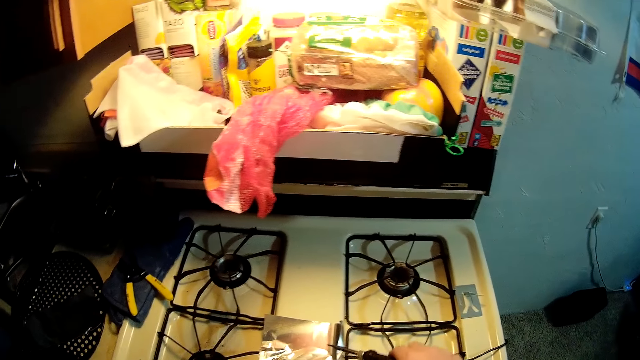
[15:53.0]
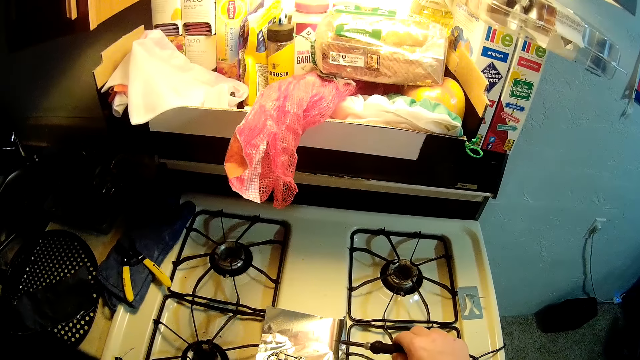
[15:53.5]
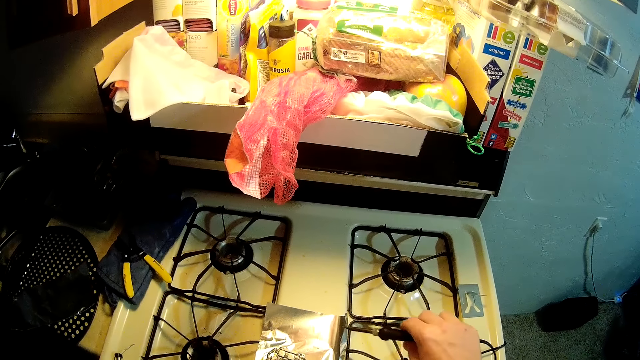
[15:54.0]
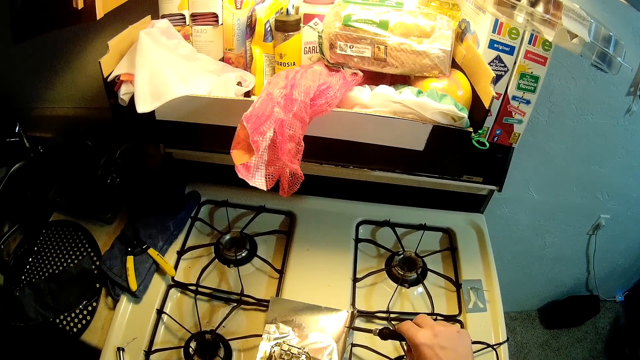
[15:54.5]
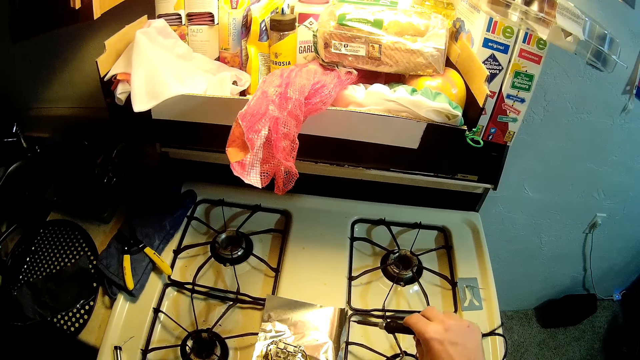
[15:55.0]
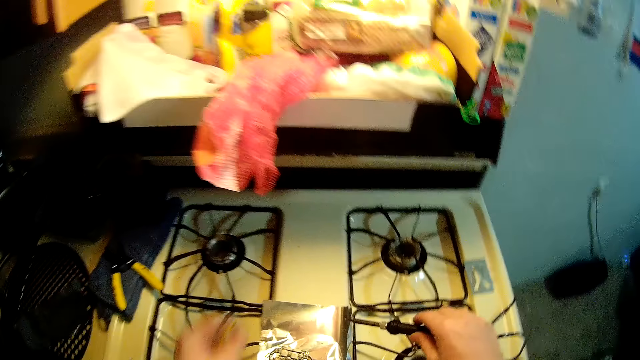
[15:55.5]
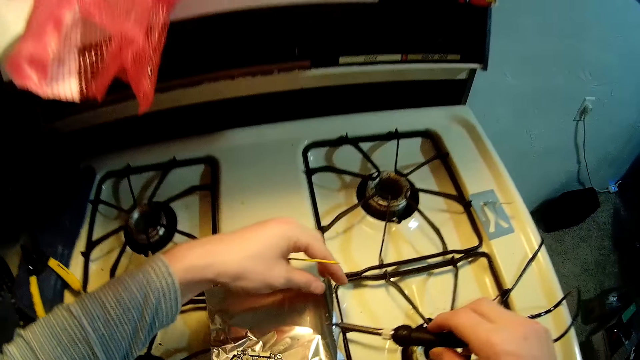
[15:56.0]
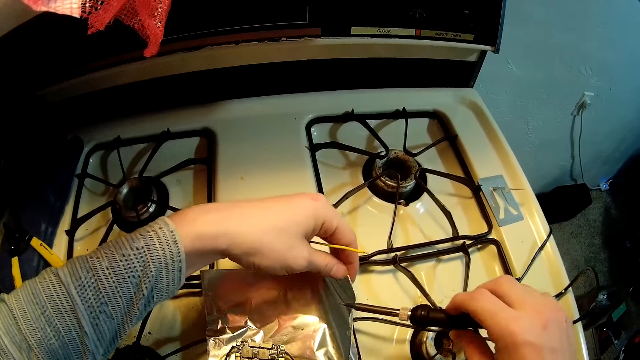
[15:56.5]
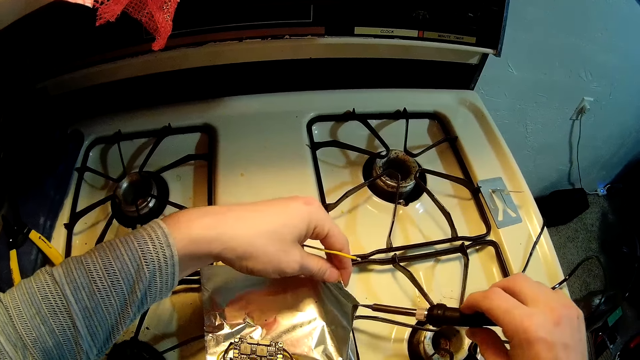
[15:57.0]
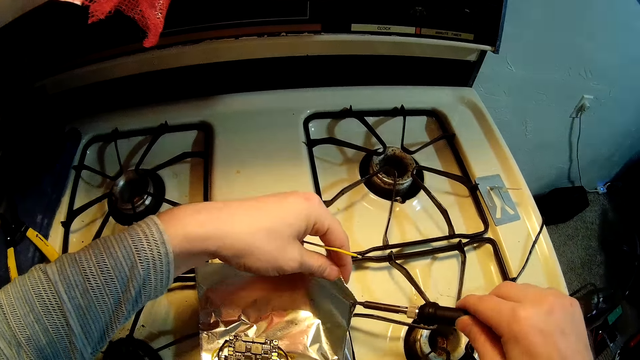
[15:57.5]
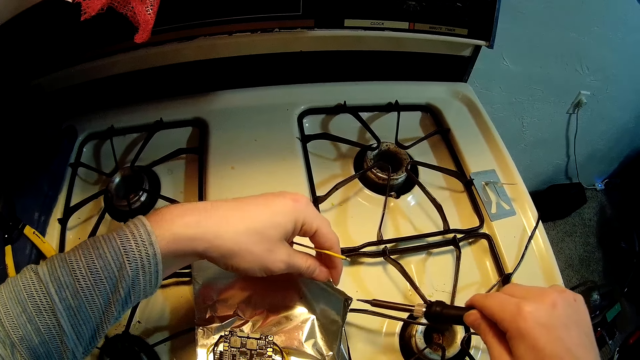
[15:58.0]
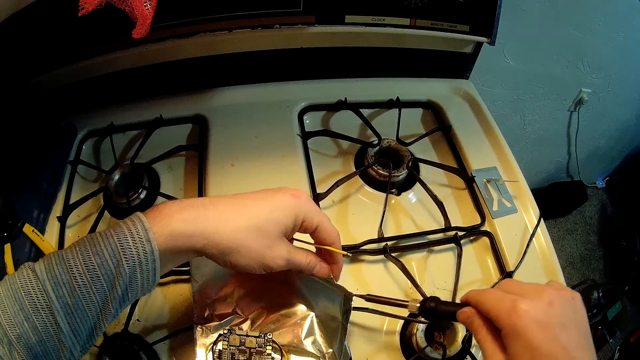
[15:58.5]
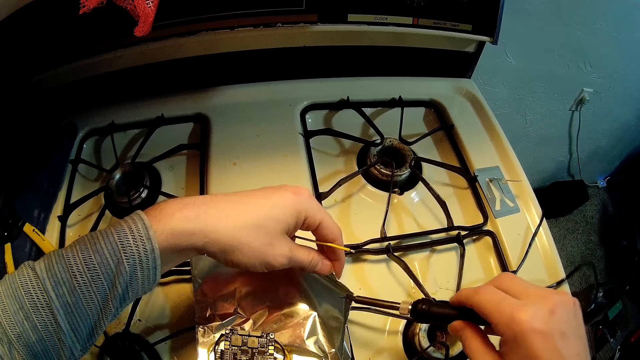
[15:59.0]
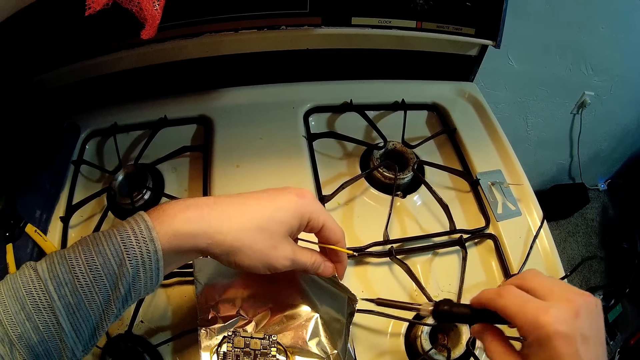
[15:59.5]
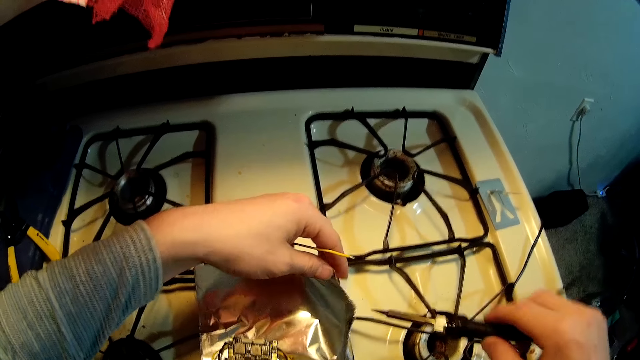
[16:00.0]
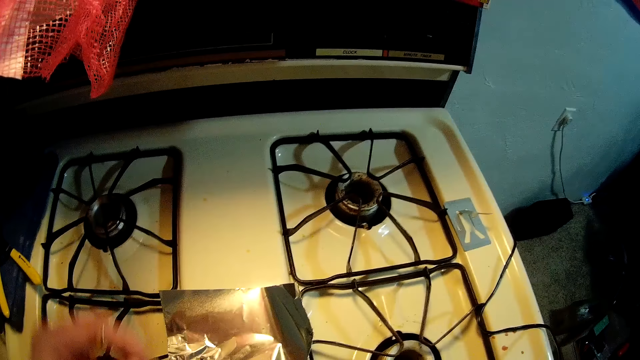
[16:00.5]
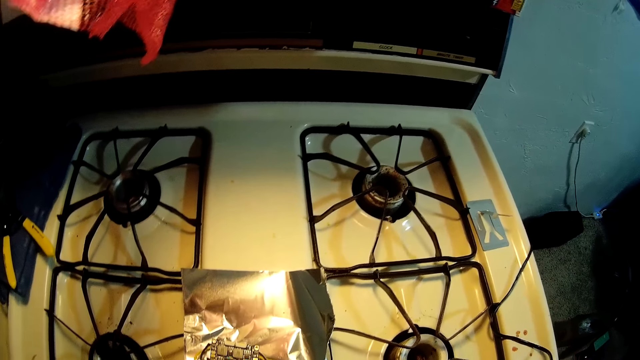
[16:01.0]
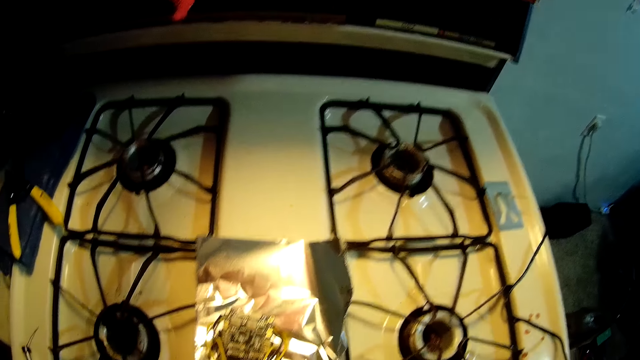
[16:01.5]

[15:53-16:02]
The camera wearer cleans the soldering iron or wire cutter on the foil cardboard or aluminum foil. He holds the foil cardboard with his left hand. He wipes the wire cutter to the aluminum foil.

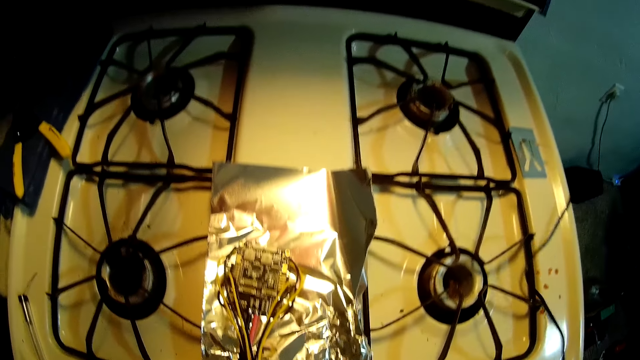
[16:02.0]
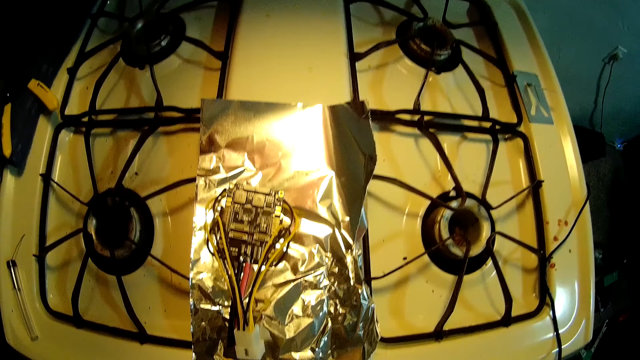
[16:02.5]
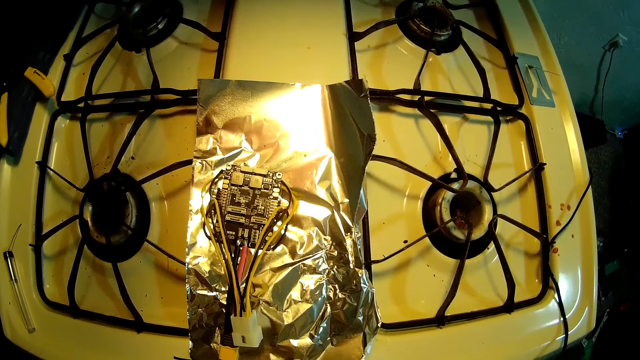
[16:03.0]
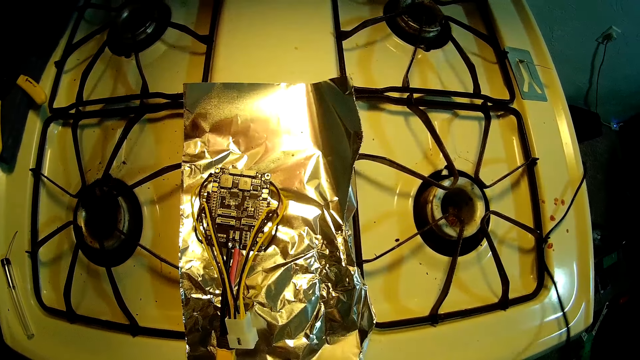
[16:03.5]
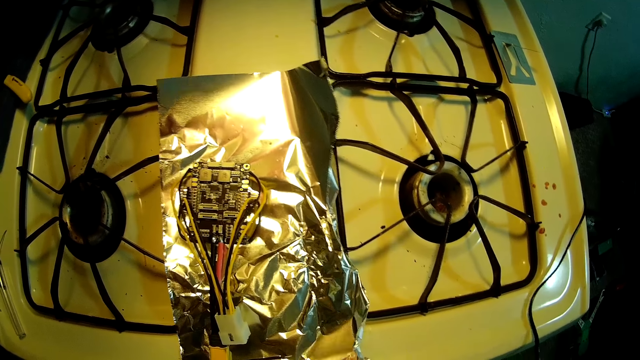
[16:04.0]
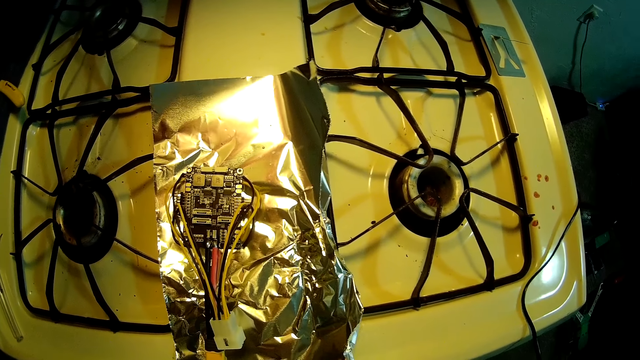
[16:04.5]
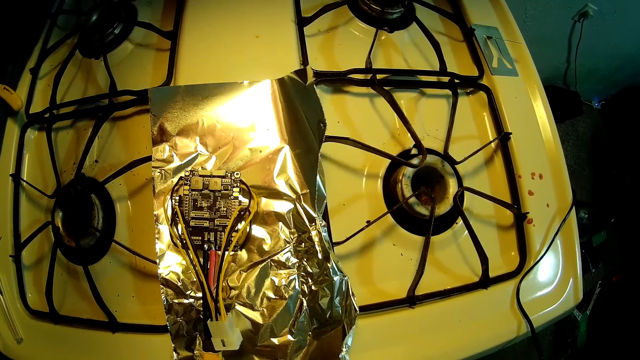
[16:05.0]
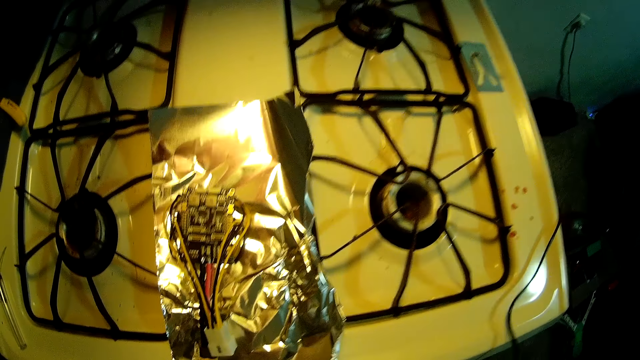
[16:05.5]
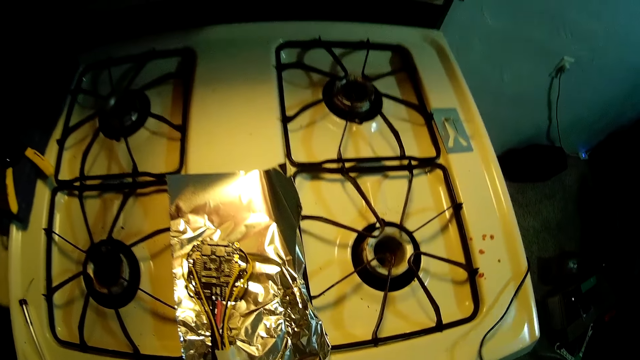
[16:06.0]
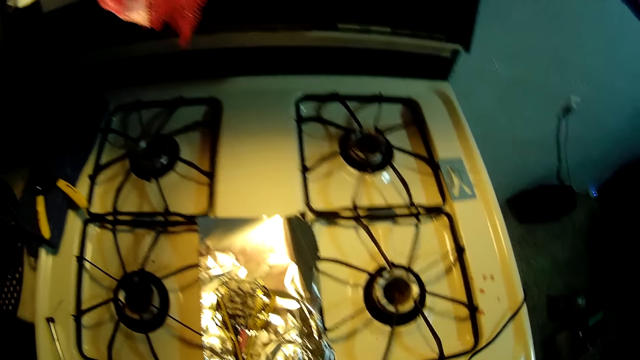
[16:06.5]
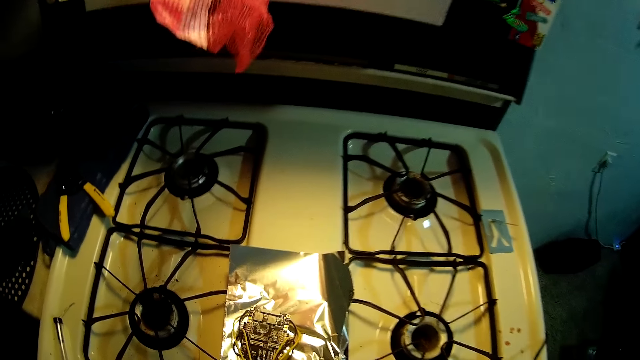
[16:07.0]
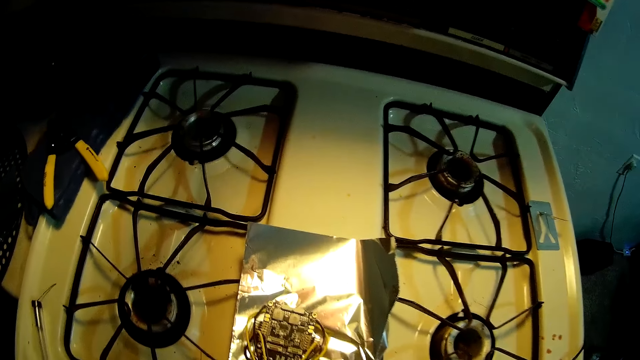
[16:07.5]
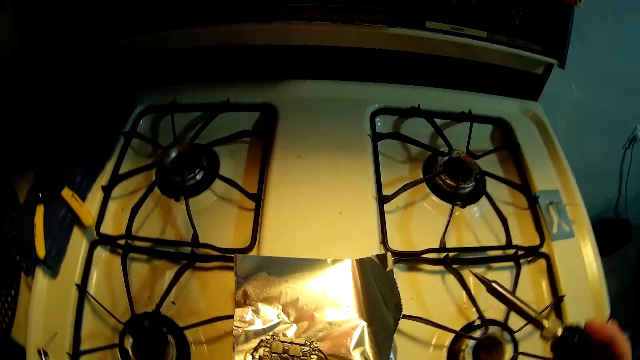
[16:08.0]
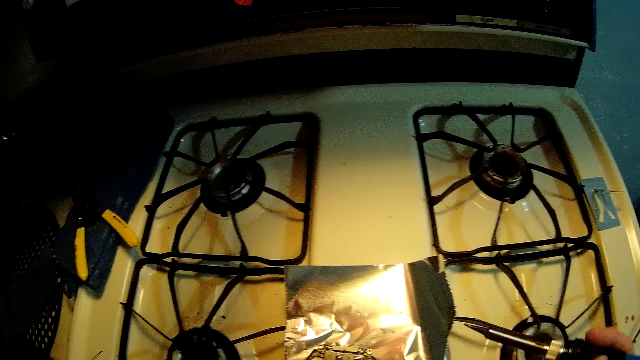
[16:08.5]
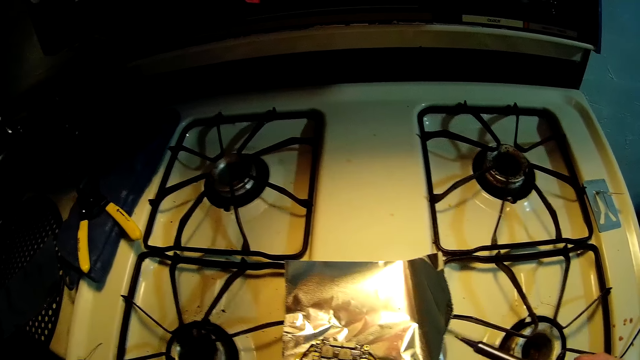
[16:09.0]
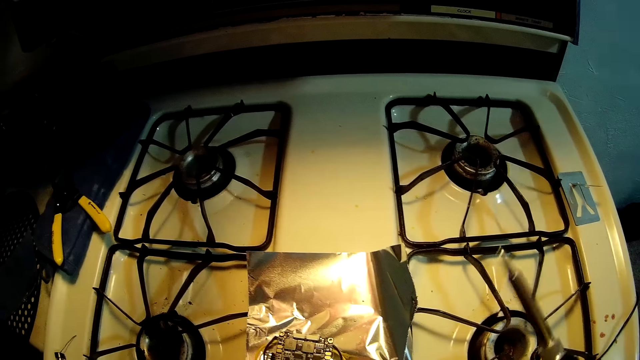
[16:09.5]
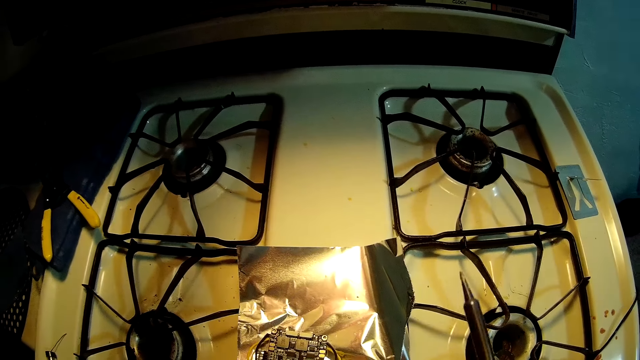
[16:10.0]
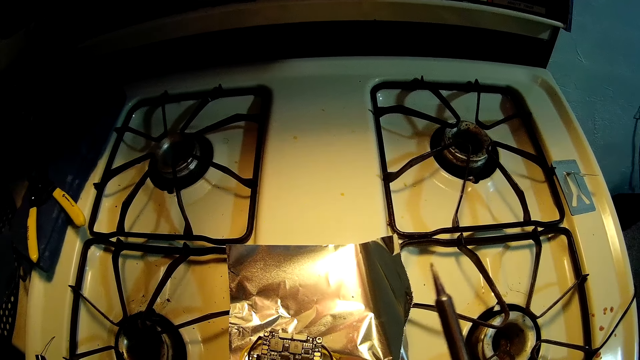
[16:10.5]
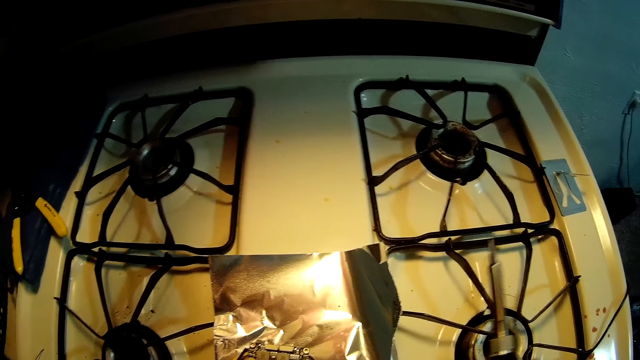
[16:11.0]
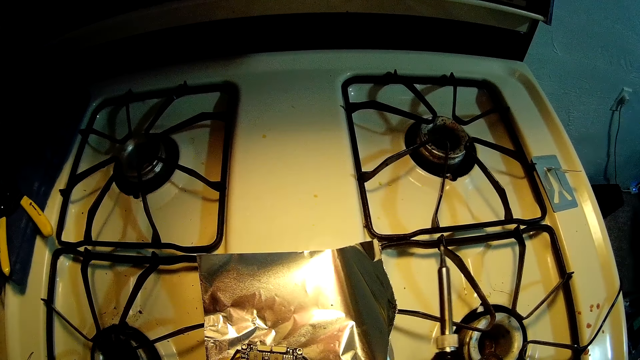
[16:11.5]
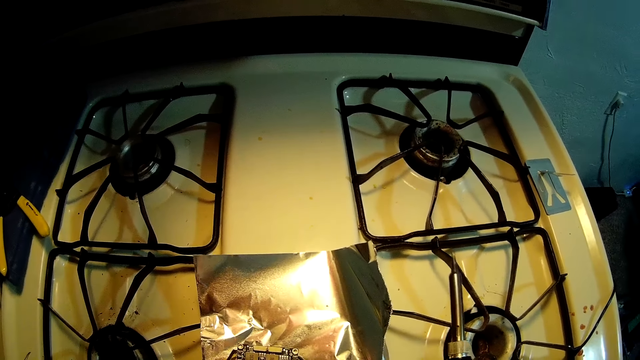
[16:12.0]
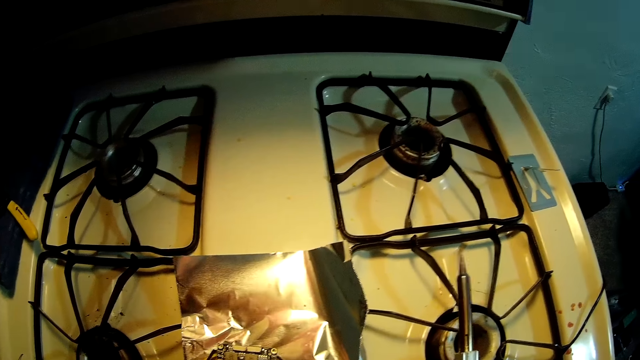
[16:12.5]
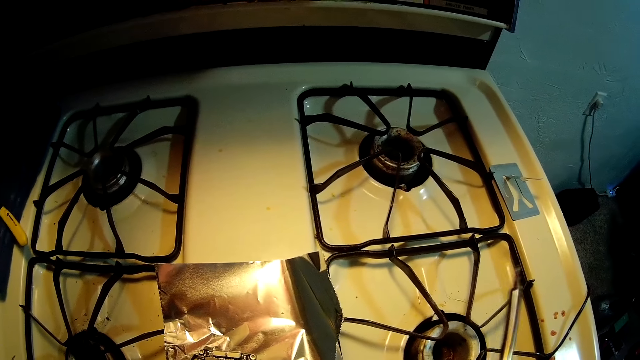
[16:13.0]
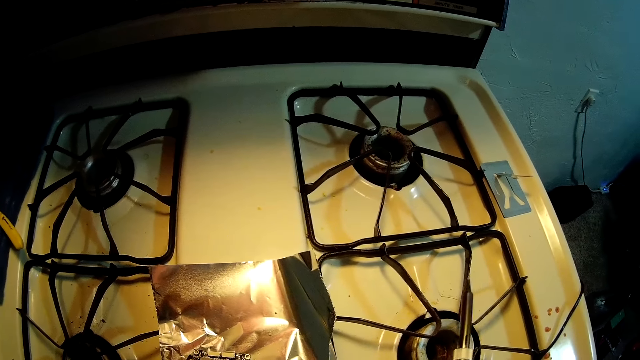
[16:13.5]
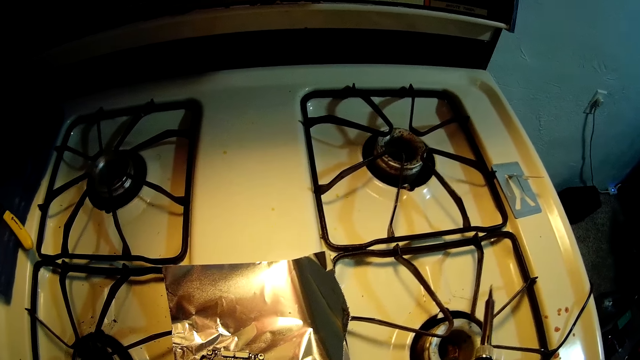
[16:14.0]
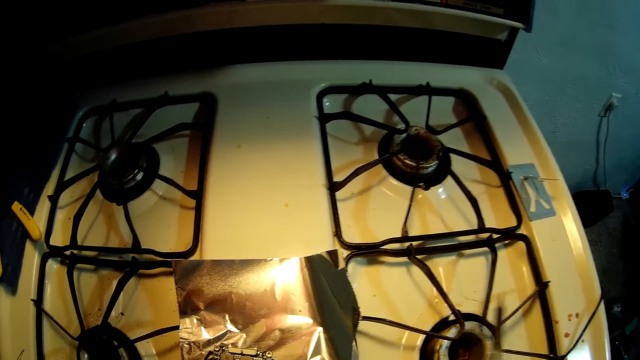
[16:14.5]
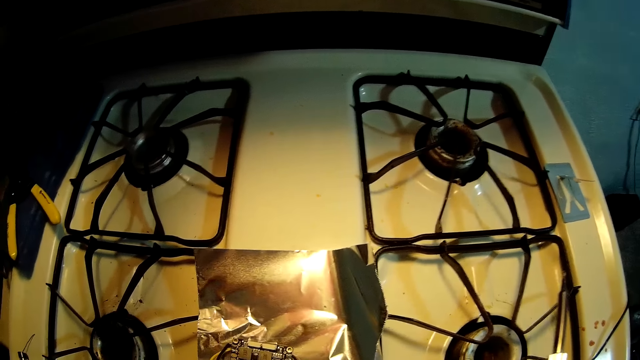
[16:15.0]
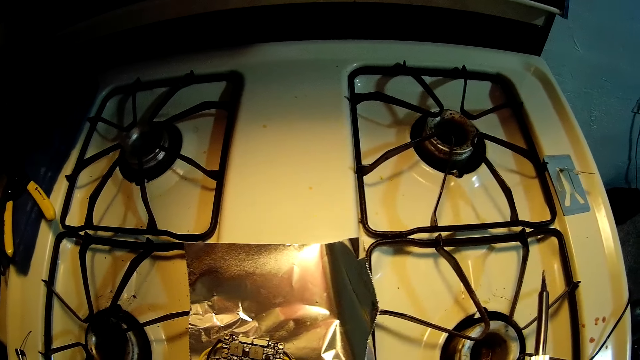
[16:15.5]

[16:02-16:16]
The camera wearer looks at a jumper wire. They pull the foil closer to them. They carry the wire cutter.
